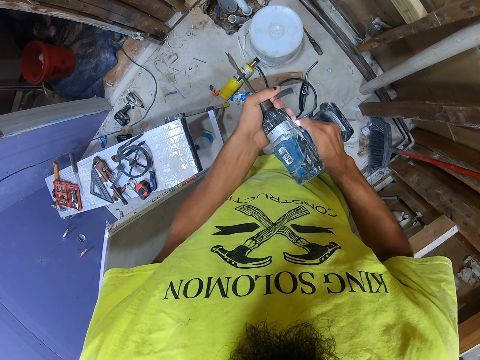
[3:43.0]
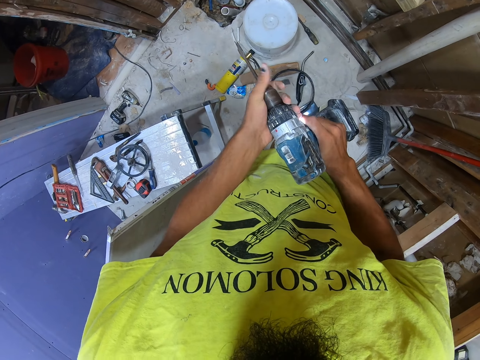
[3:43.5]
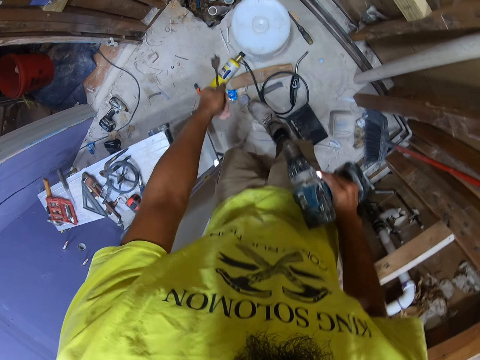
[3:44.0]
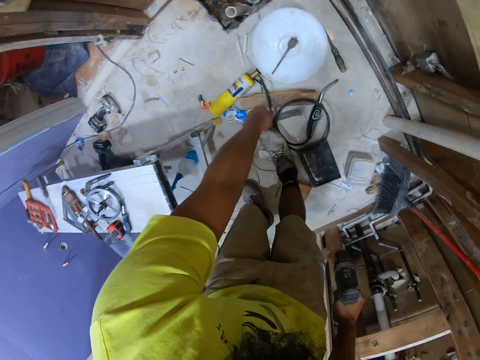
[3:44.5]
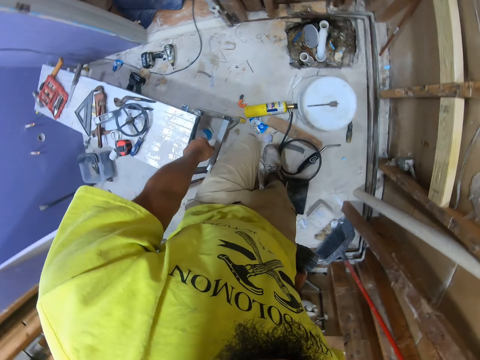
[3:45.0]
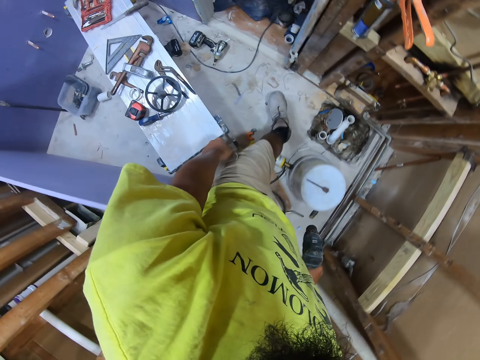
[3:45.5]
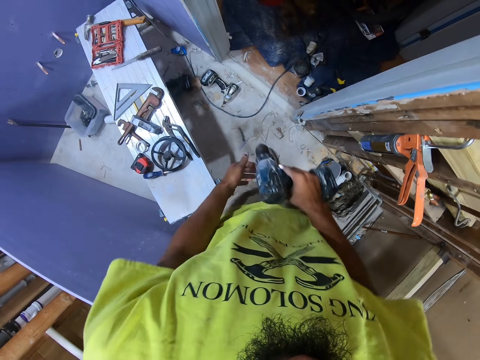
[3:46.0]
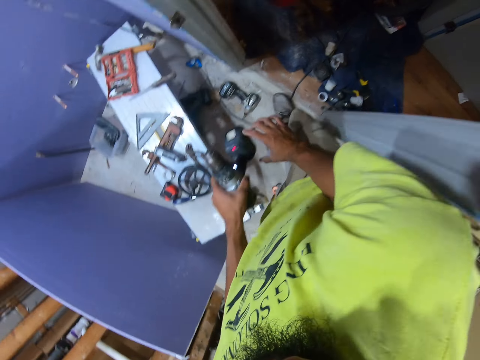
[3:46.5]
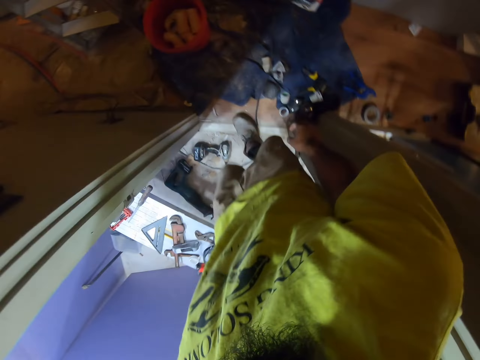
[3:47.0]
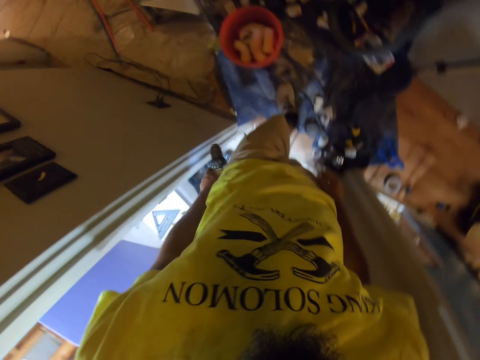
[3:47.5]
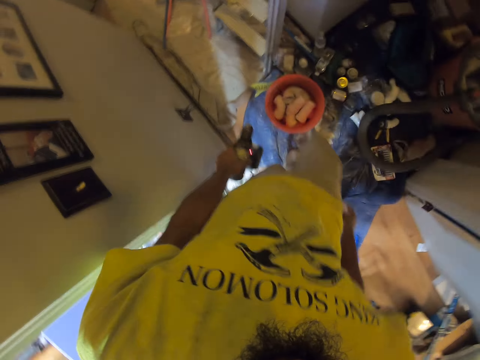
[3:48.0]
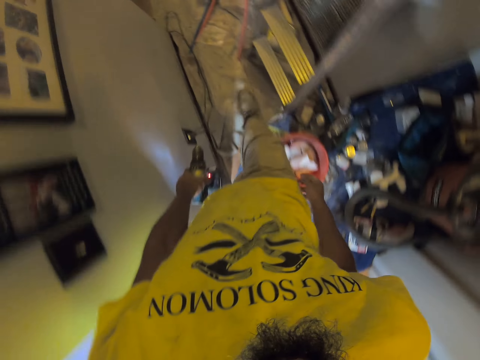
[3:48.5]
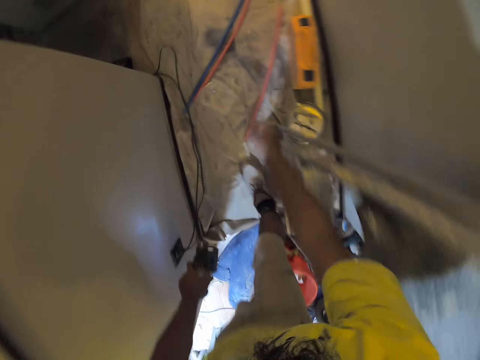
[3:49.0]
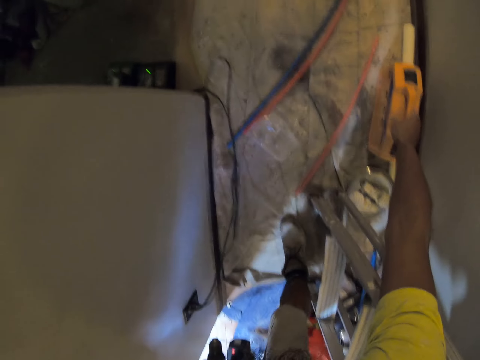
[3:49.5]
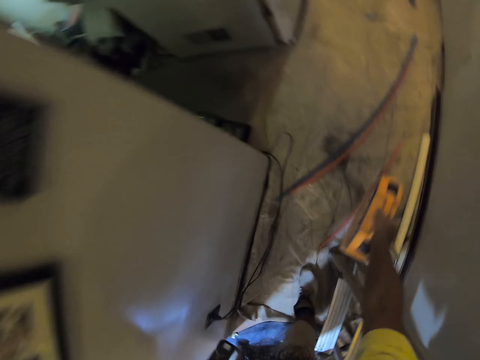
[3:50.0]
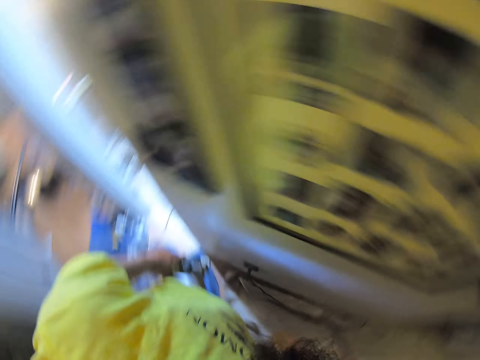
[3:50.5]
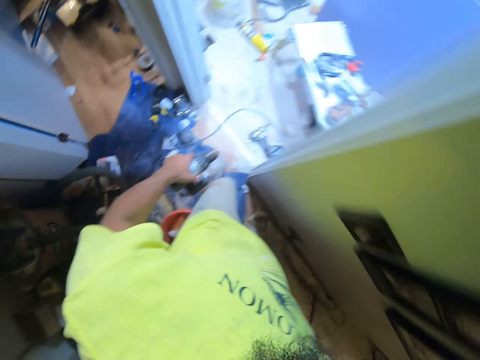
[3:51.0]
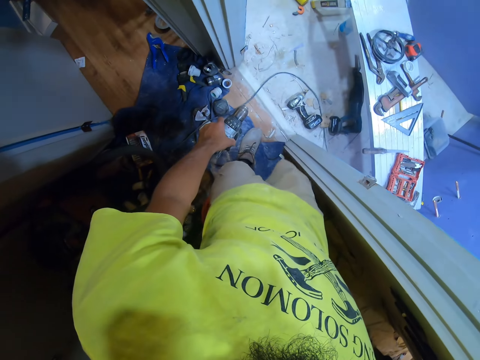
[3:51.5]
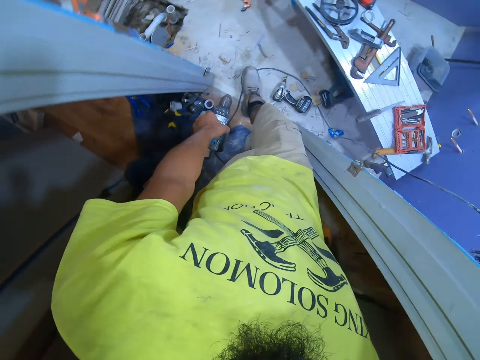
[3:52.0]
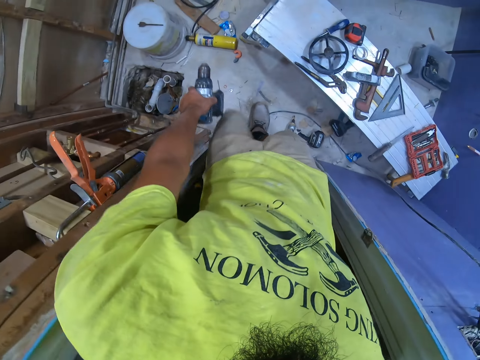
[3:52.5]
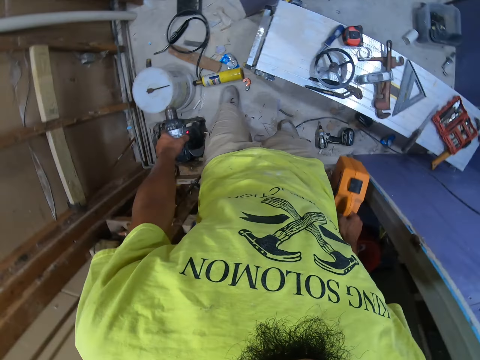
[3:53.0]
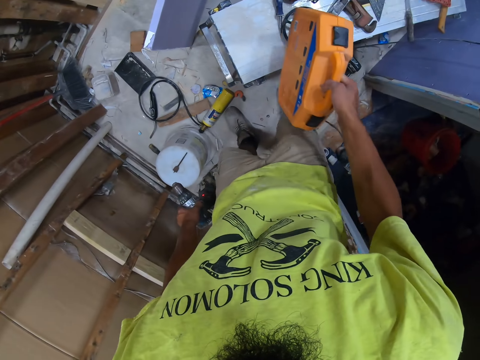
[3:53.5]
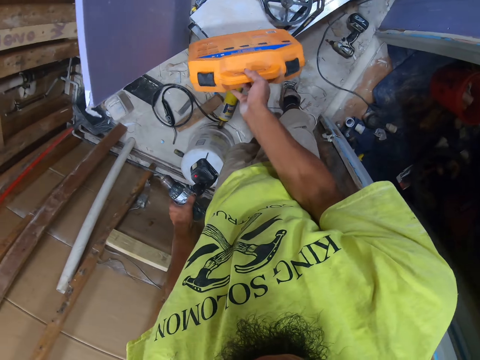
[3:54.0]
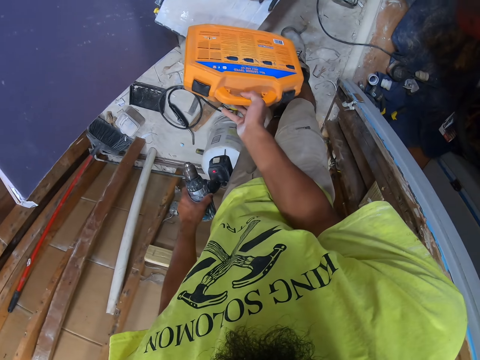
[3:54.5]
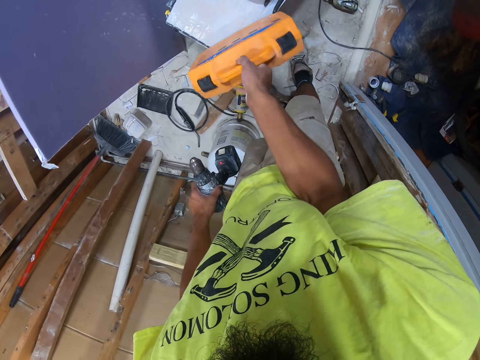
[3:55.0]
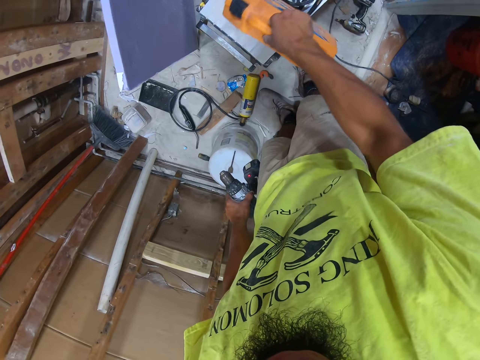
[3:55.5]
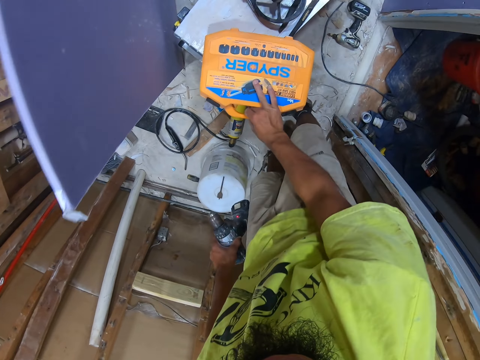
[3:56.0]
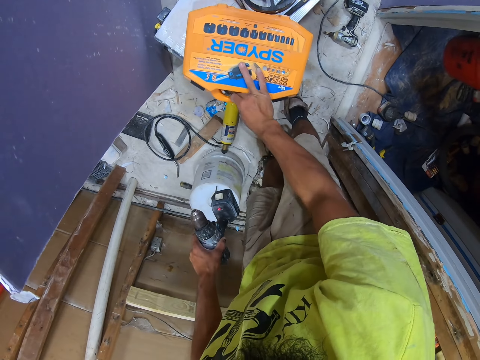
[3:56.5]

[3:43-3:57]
The camera wearer removes the drill bit from the drill. They place the drill bit on the bucket. They walk in the room. They pick up the drill case or toolbox from the floor. They walk in the room. They place the drill case on the table.

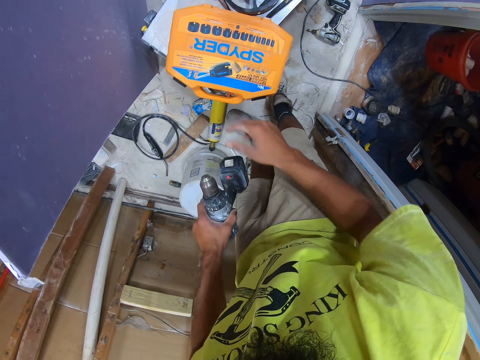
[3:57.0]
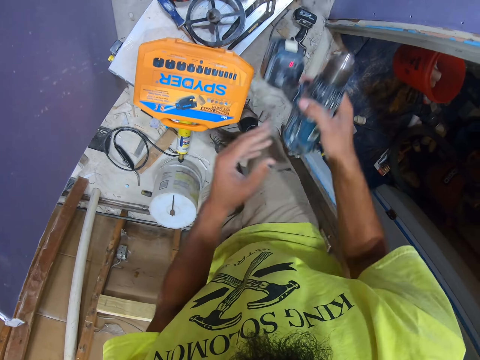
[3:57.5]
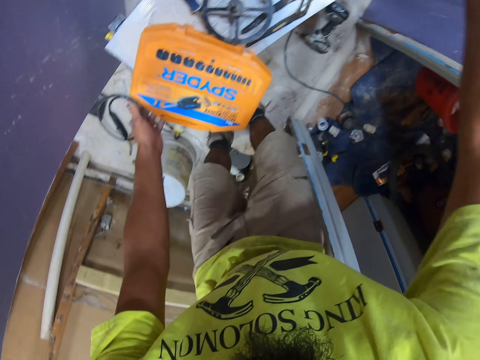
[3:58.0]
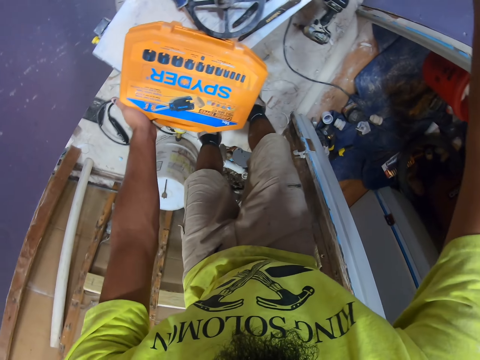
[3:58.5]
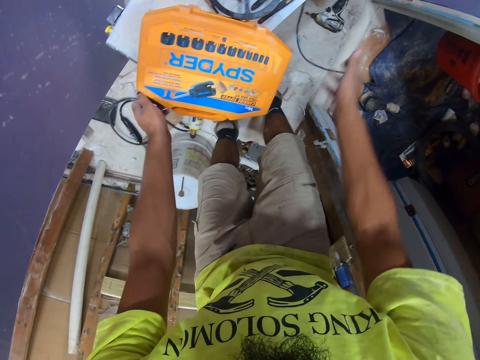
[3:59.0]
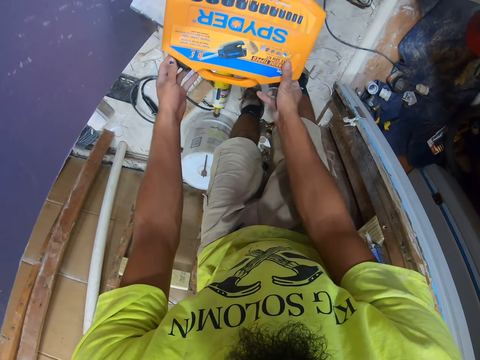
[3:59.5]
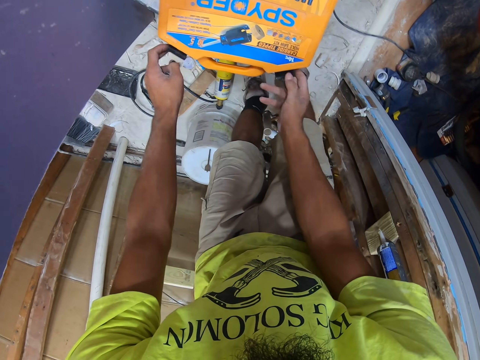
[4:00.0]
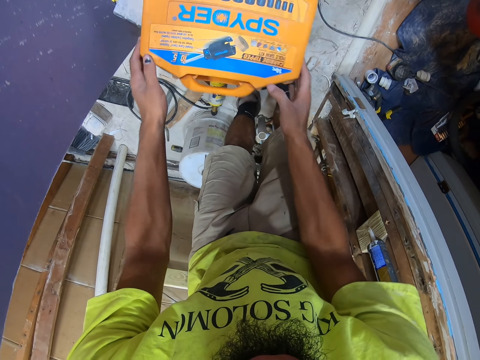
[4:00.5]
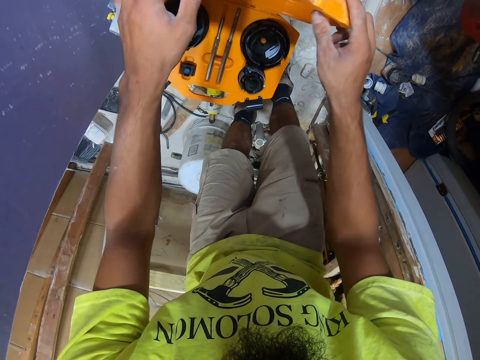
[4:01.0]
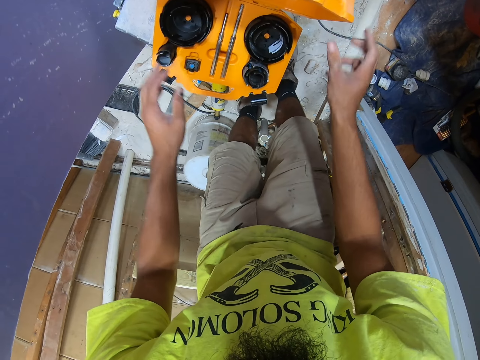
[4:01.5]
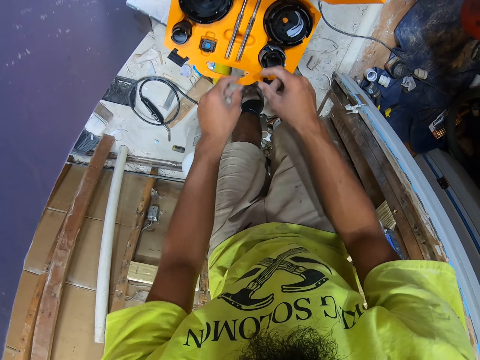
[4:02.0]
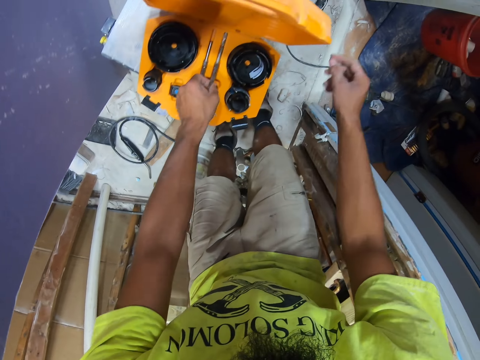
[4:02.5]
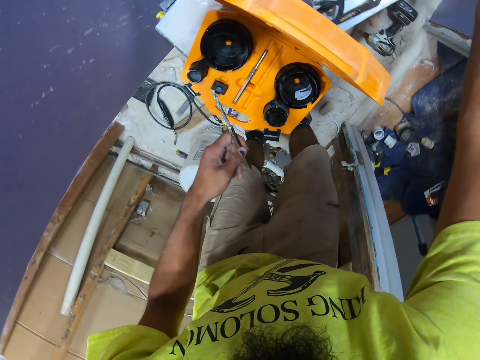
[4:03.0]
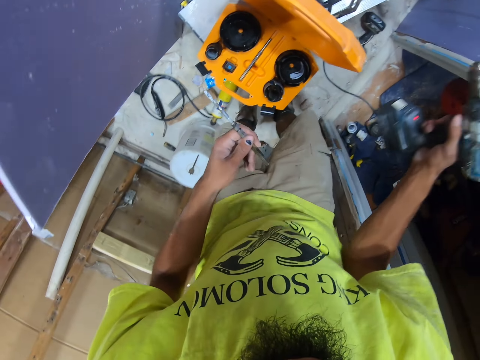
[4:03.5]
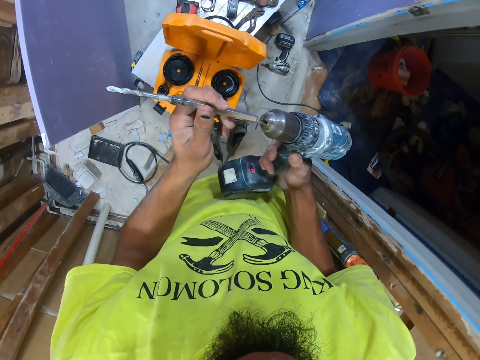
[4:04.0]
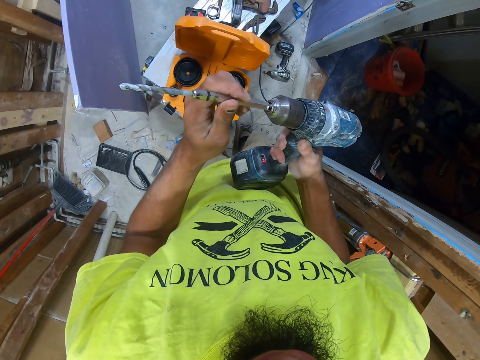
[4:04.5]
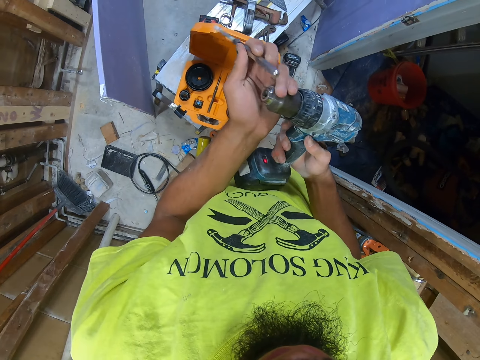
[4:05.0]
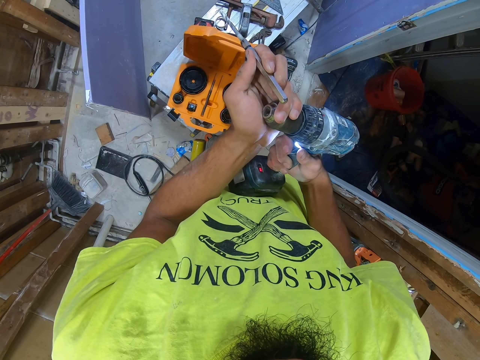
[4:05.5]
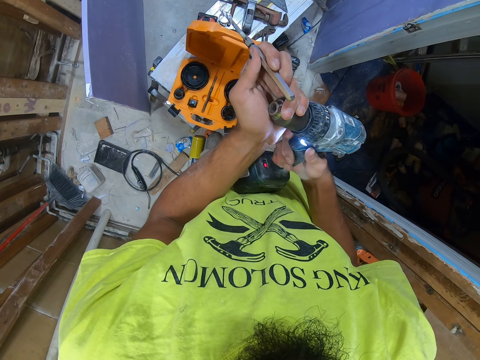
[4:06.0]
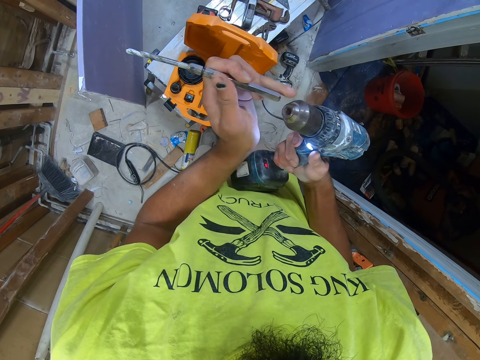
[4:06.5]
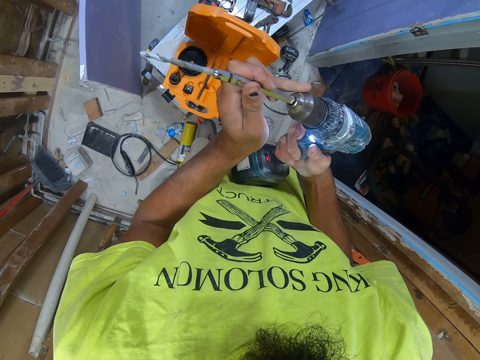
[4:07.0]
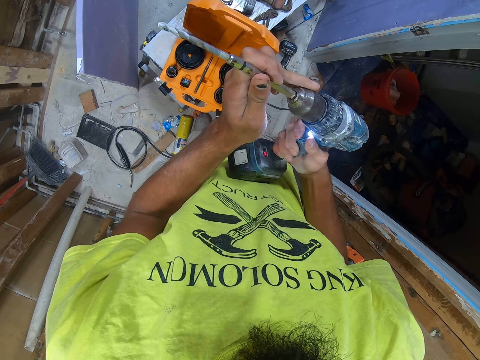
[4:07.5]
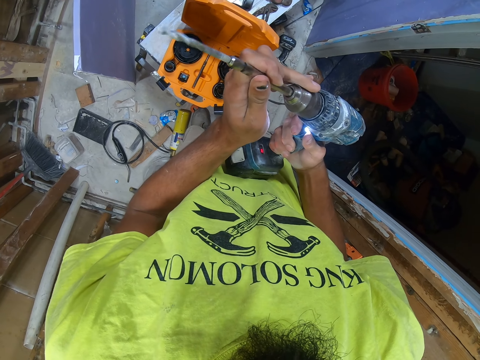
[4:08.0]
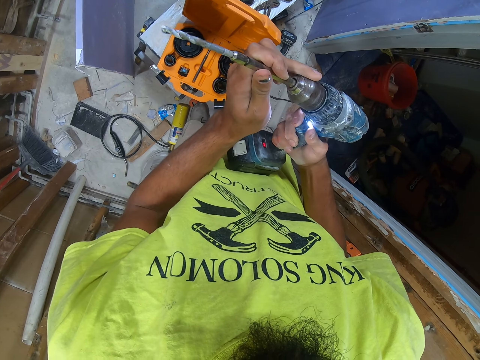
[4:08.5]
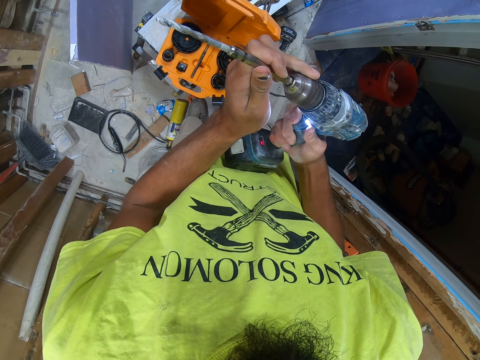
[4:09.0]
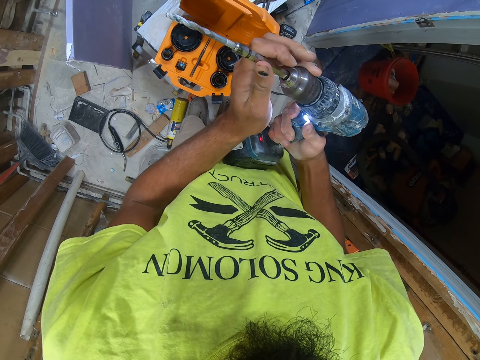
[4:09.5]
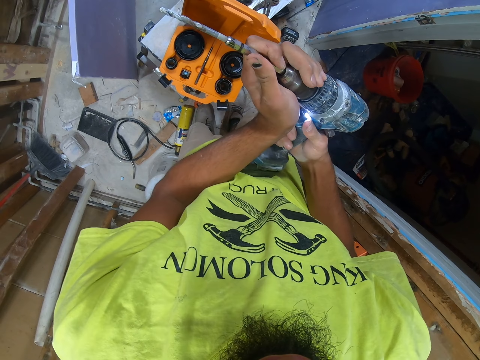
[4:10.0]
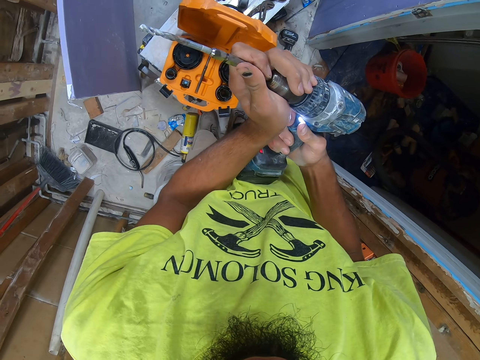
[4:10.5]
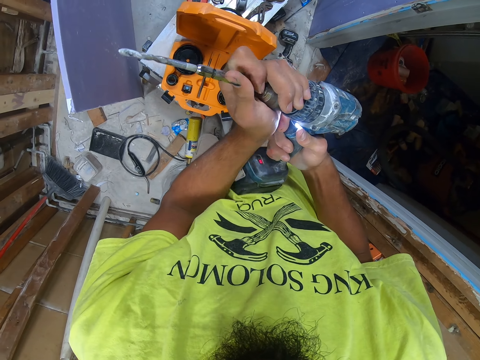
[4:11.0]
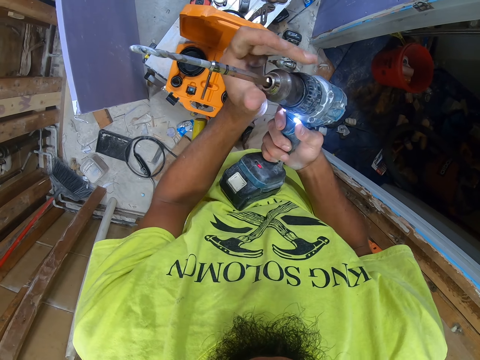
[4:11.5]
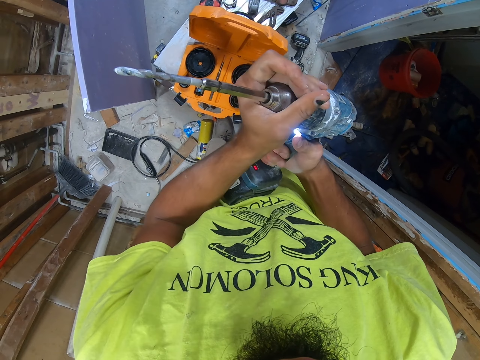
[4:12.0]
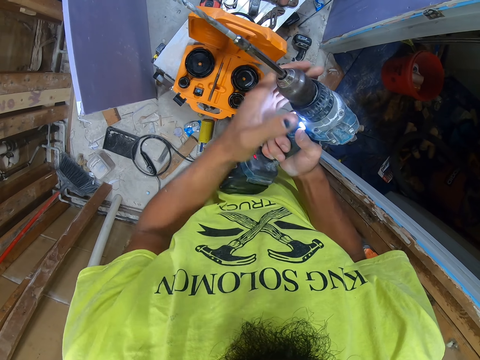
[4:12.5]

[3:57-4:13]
The camera wearer places the drill on the table. They open the drill case. They pick up another drill bit from the drill case. They pick up the drill. They insert the drill bit in the drill. They tighten the drill. They click on the soldering gun button. They insert the drill bit in the drill. They tighten the drill.
